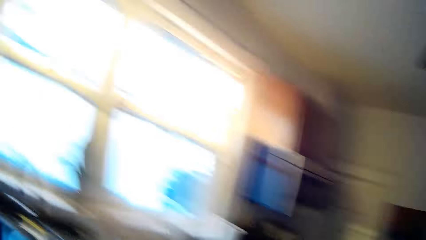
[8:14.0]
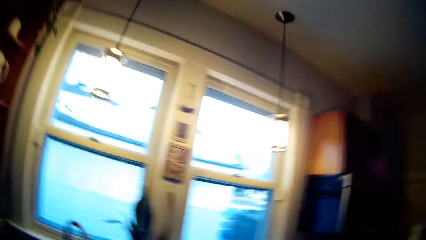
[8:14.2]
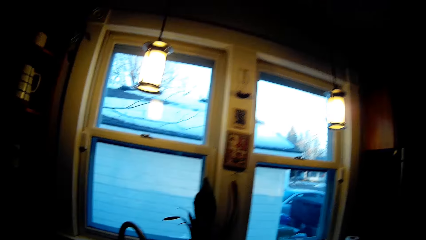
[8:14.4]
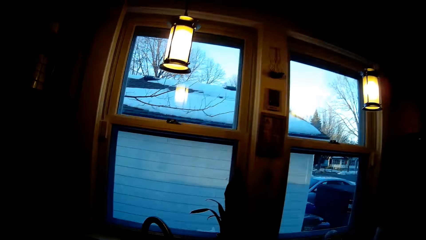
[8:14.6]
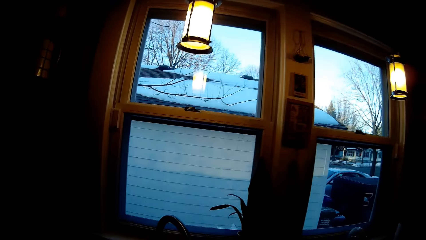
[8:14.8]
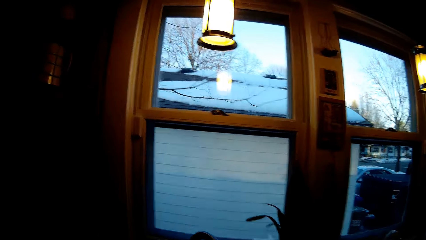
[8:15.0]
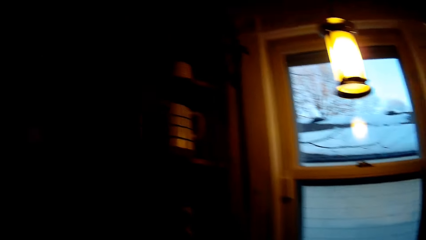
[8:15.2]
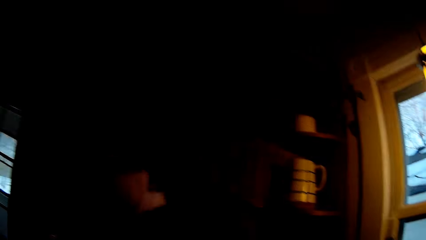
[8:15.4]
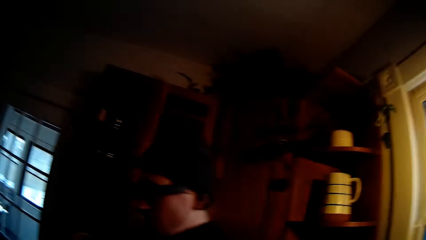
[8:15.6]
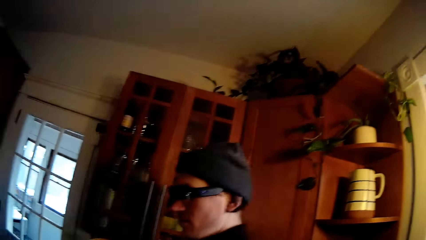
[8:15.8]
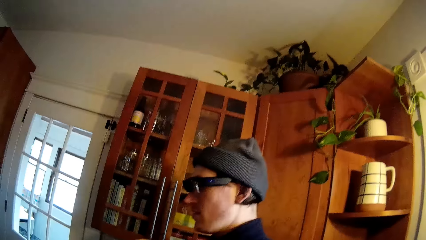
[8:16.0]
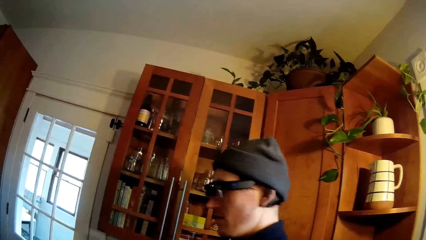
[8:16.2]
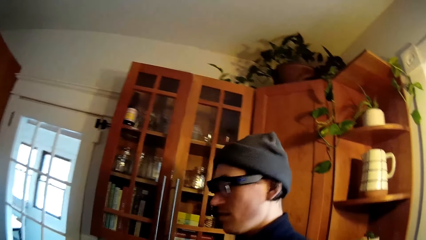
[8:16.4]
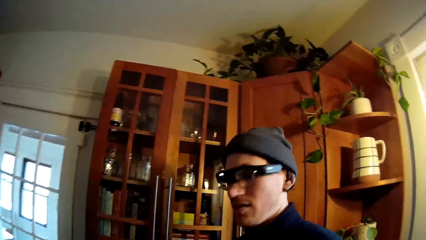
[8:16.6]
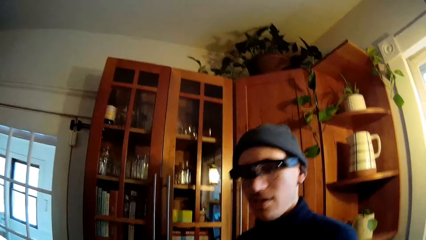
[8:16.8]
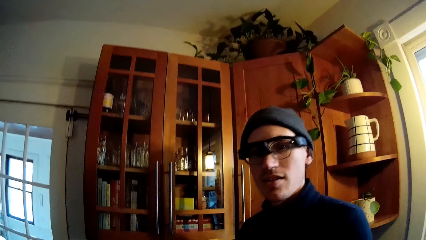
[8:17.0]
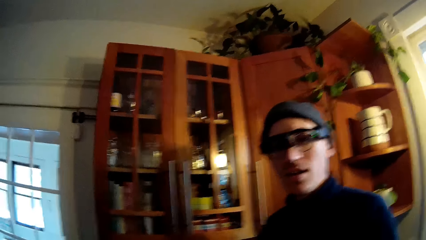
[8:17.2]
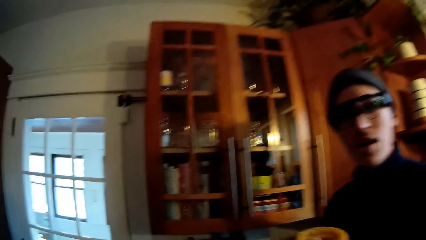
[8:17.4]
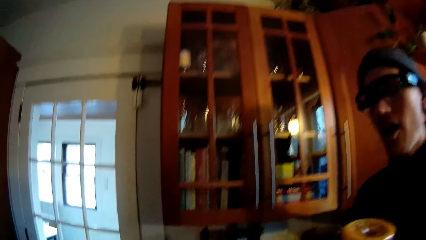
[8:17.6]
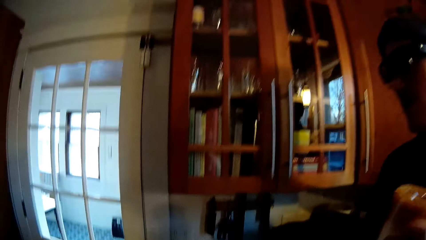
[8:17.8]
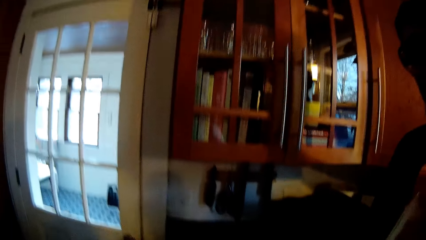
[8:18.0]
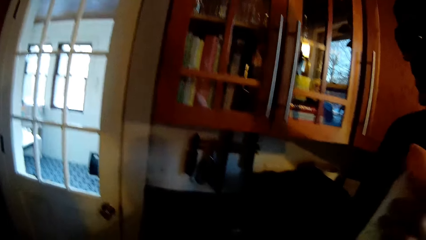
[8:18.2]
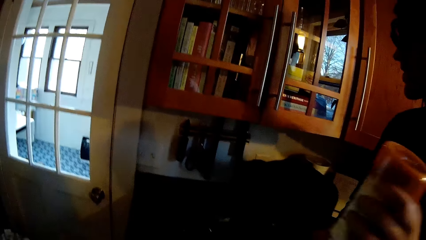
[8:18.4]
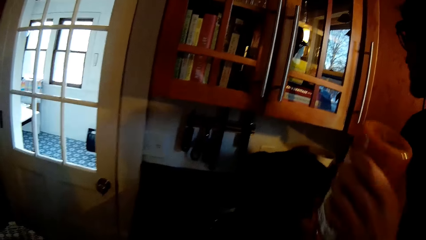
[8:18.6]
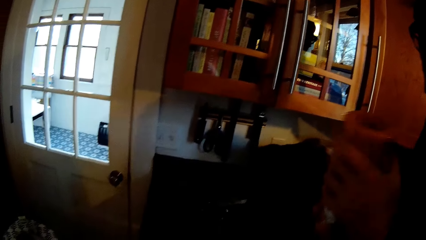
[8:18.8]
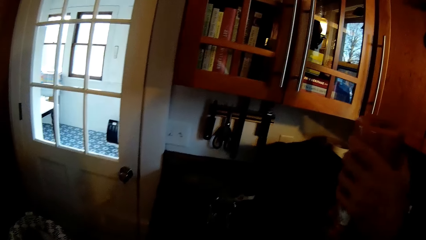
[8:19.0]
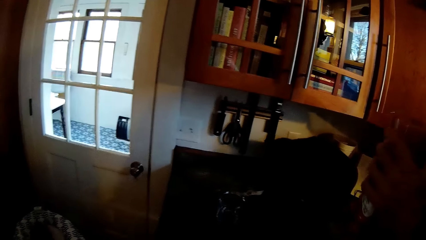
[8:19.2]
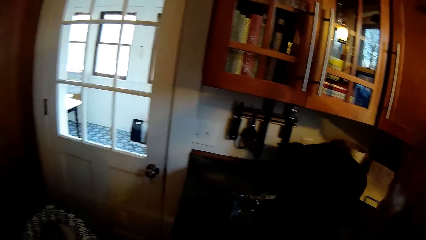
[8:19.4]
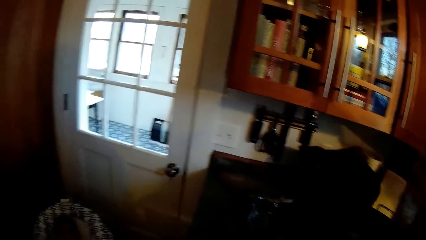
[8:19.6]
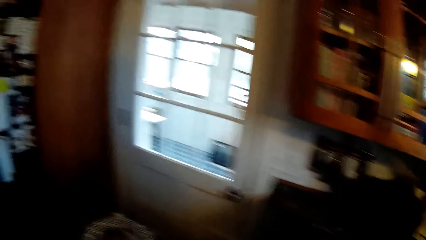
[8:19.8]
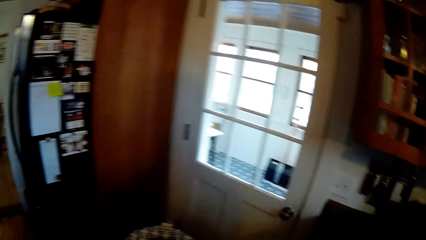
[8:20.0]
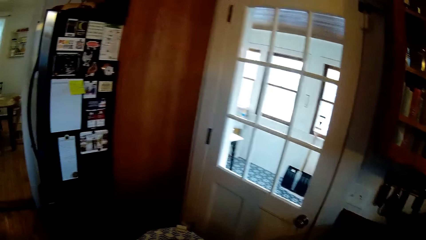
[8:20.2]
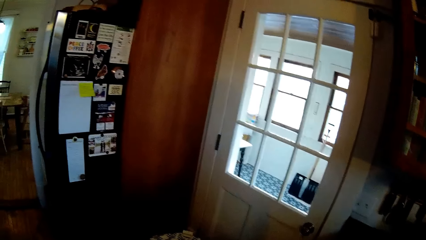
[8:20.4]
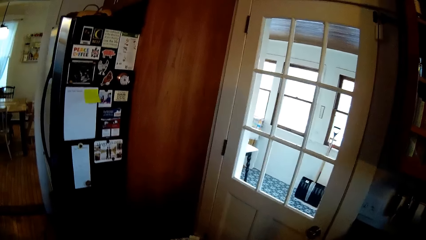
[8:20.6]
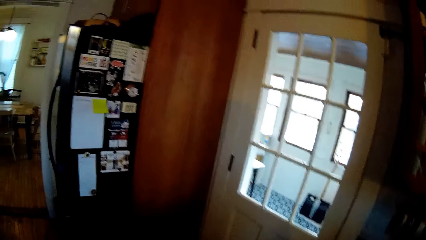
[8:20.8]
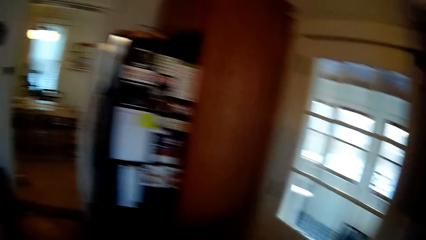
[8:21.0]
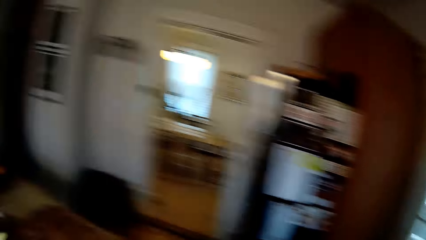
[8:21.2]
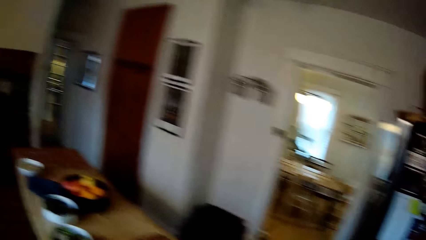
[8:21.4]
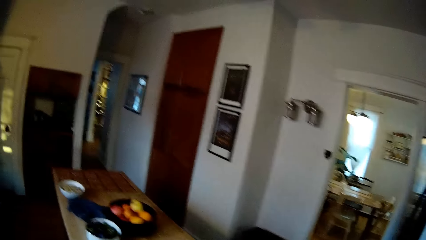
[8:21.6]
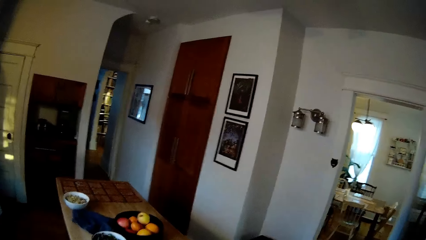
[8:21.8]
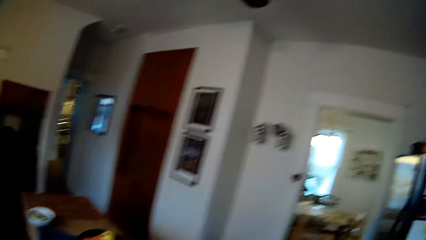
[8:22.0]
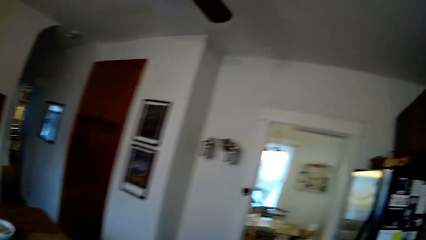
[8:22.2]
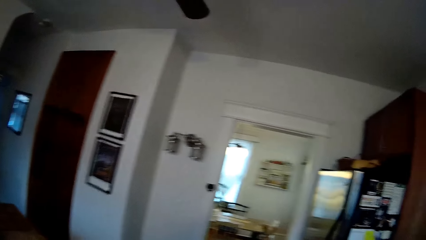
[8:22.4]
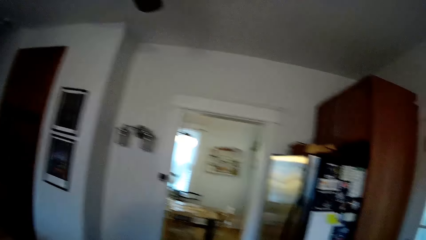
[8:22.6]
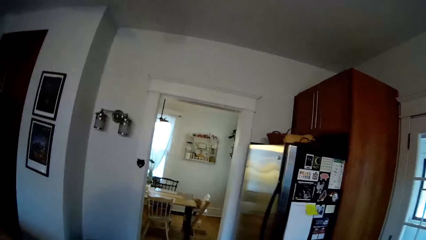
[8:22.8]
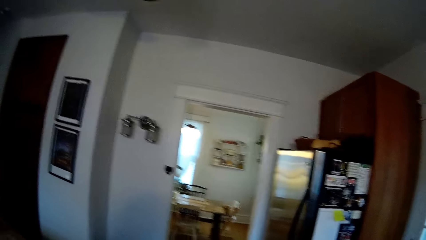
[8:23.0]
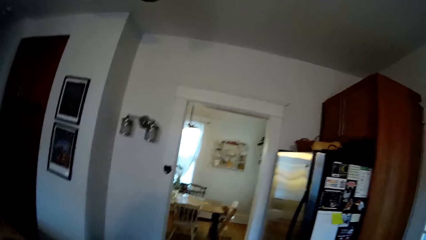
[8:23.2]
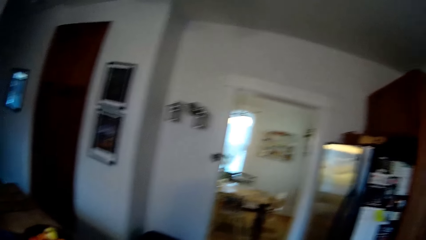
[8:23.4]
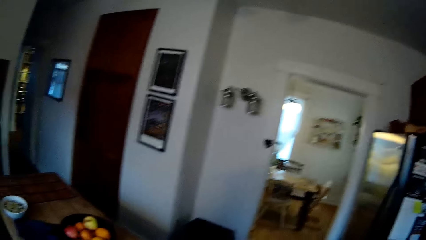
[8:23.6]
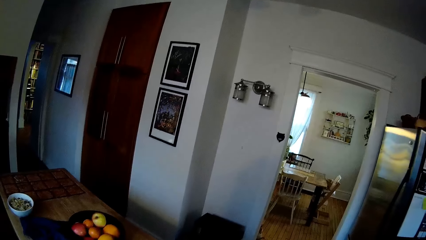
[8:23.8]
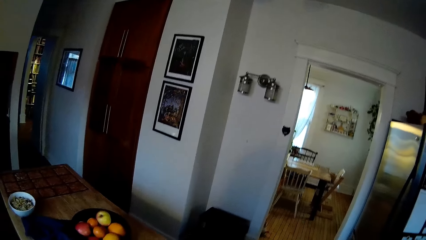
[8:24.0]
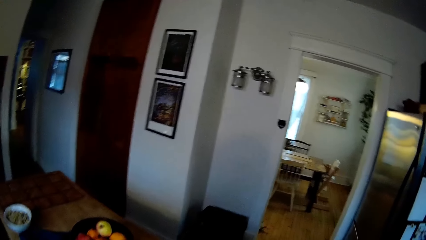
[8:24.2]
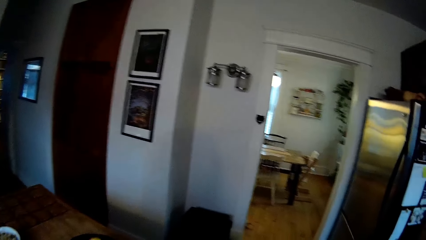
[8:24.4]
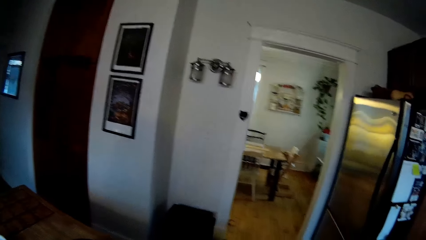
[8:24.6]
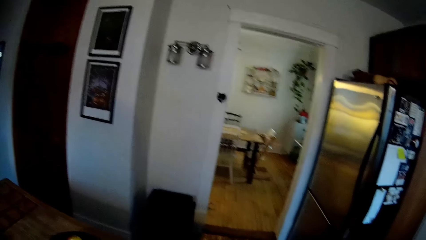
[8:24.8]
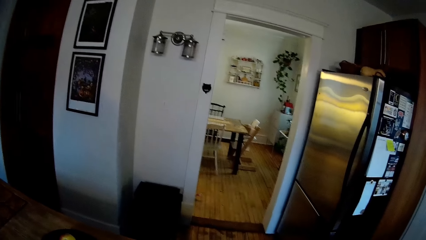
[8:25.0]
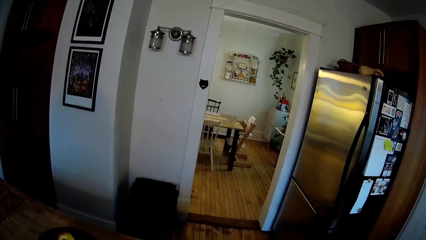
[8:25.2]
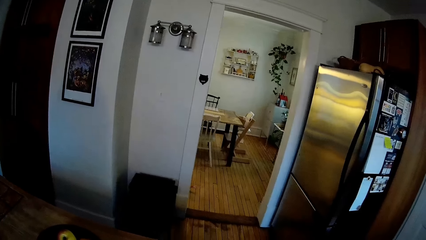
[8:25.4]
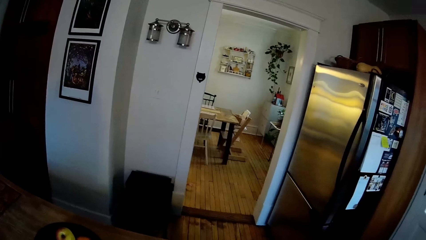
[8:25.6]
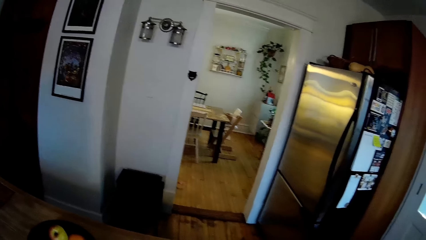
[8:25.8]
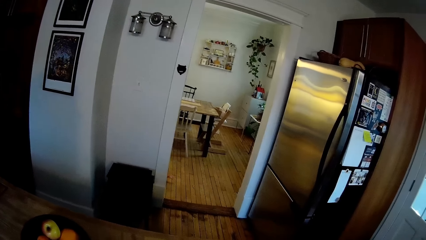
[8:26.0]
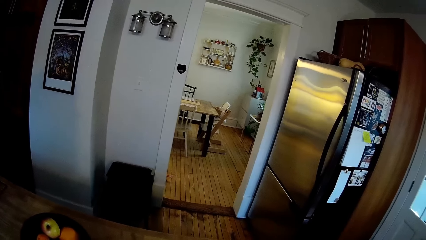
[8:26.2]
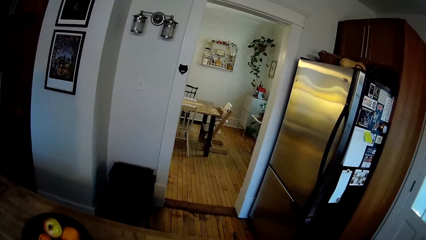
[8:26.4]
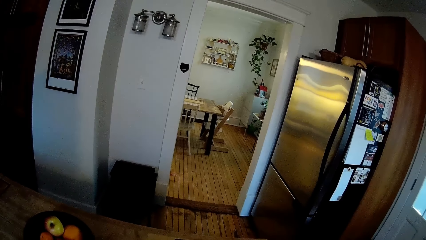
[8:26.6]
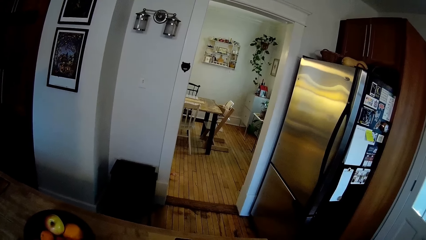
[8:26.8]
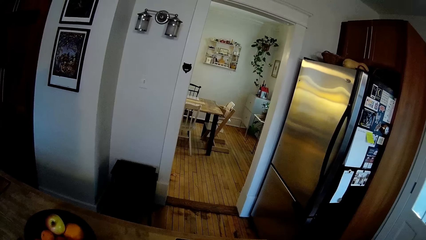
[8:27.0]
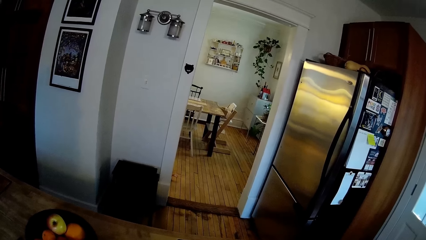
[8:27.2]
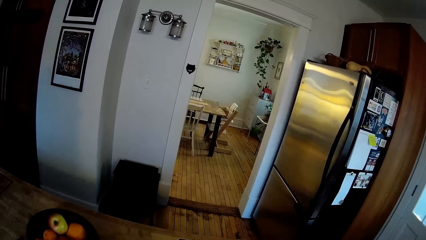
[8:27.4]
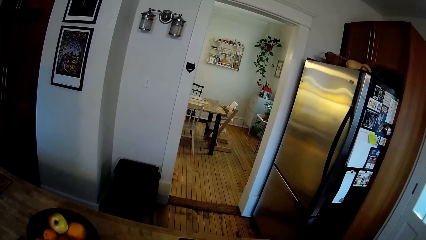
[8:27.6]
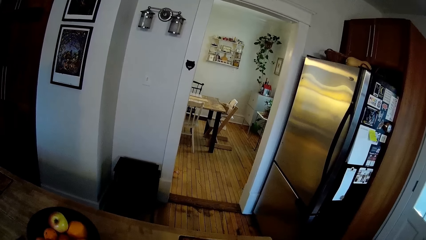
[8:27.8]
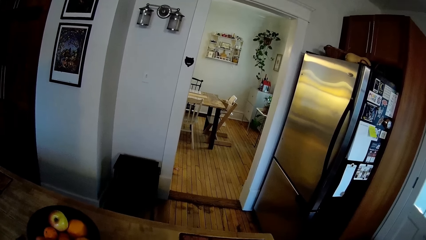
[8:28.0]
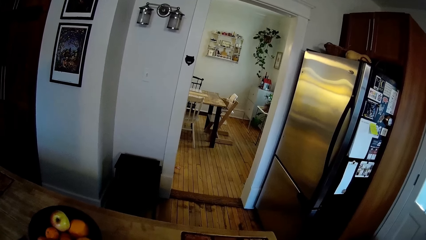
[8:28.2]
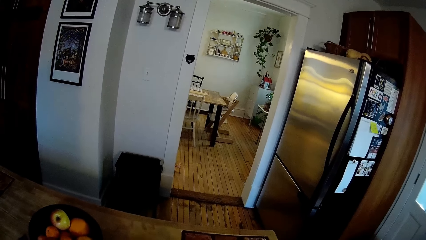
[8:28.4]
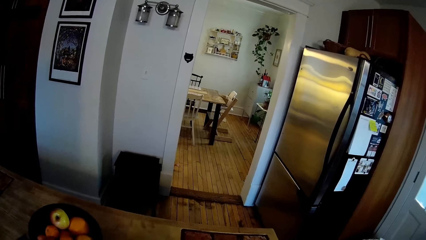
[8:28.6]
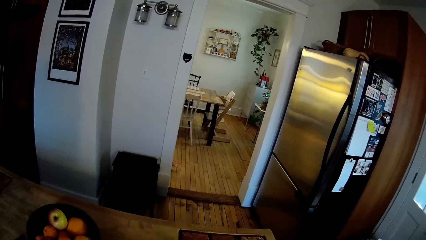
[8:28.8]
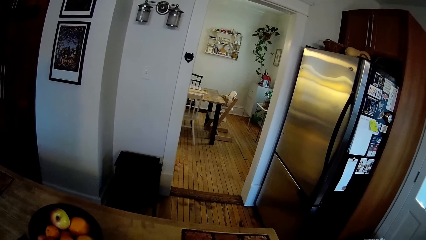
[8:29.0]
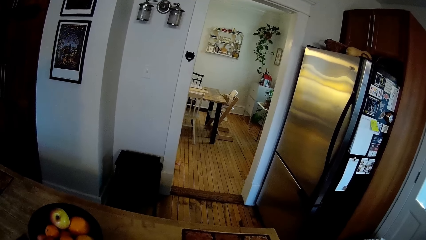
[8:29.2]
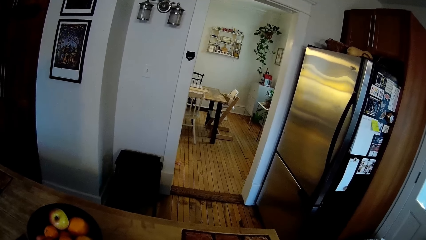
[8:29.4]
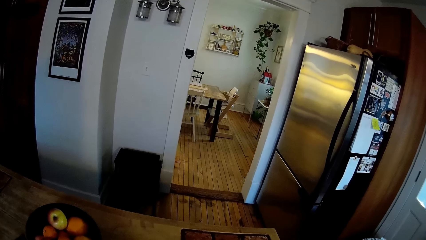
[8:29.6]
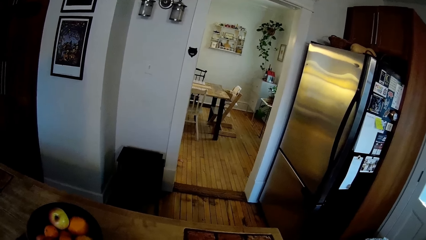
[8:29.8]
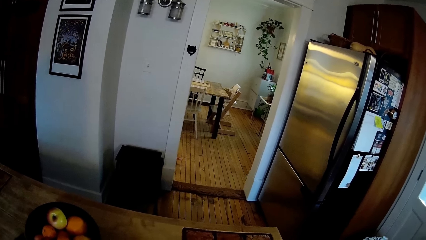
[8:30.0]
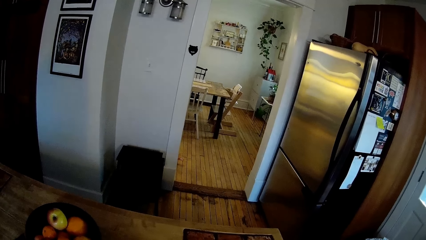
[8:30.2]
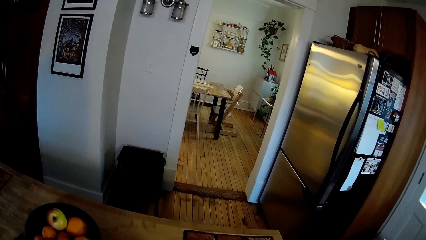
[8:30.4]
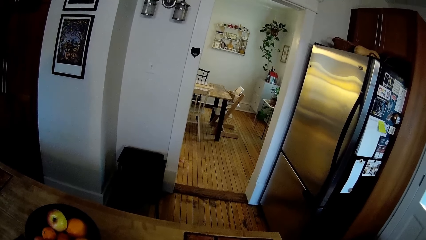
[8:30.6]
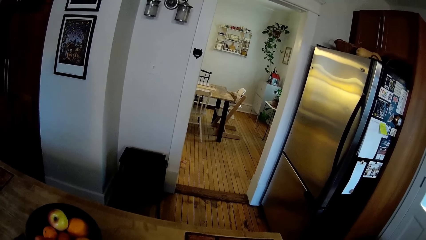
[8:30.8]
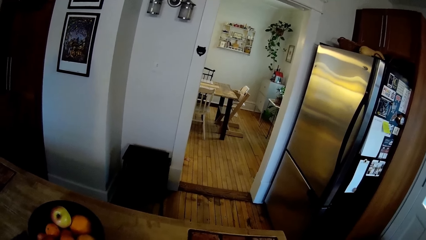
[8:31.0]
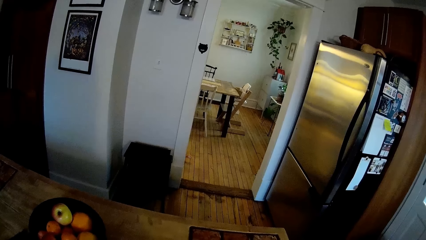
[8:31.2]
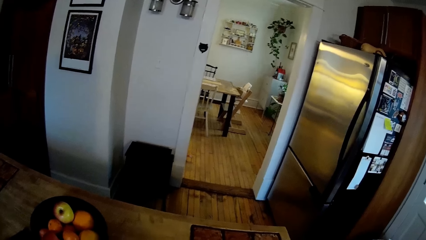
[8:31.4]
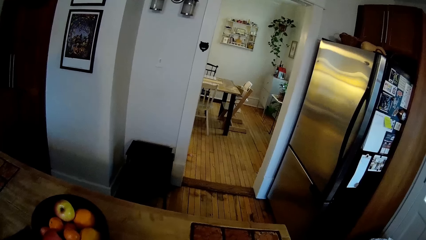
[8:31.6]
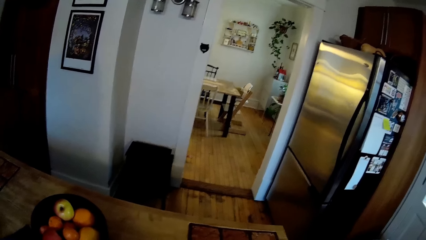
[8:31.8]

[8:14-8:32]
The camera wearer walks around the kitchen. They converse with a male. The male shakes the orange bottle with both of his hands. The camera wearer walks around the kitchen. They converse with the male.
